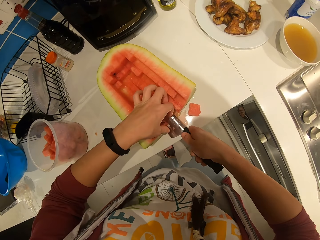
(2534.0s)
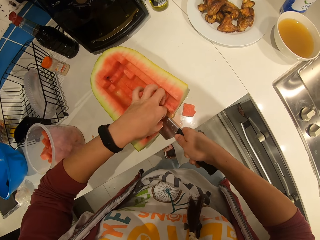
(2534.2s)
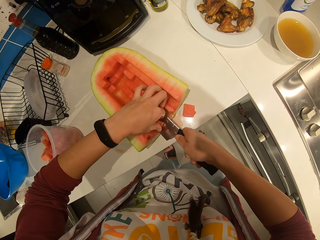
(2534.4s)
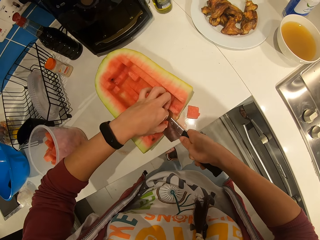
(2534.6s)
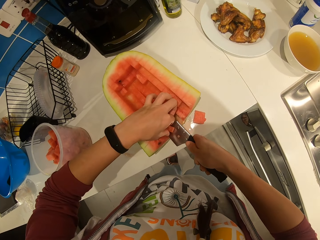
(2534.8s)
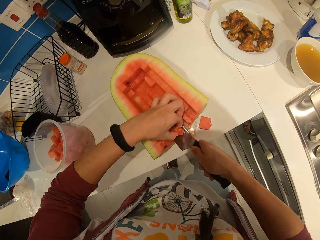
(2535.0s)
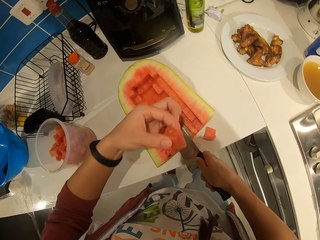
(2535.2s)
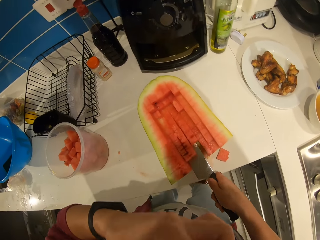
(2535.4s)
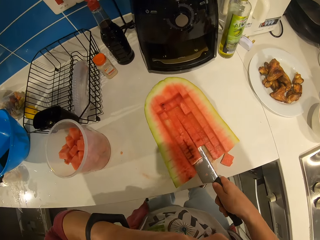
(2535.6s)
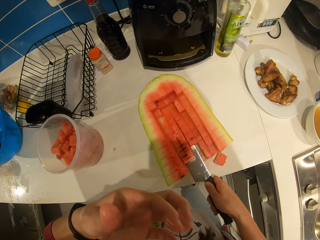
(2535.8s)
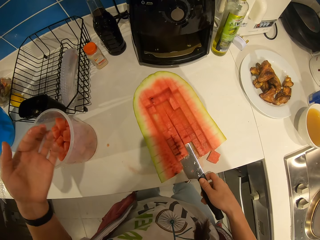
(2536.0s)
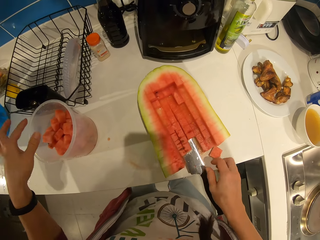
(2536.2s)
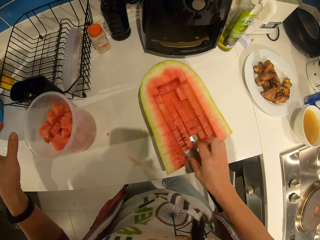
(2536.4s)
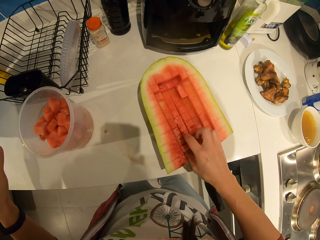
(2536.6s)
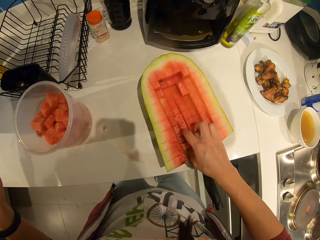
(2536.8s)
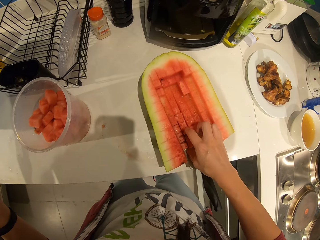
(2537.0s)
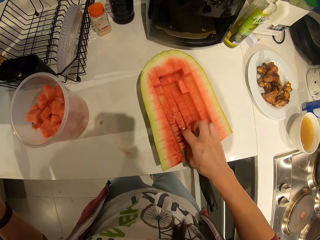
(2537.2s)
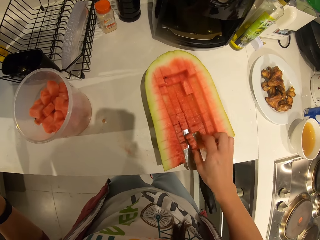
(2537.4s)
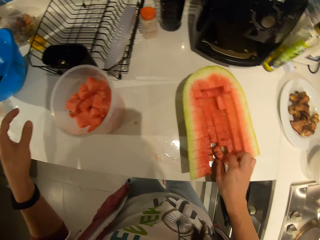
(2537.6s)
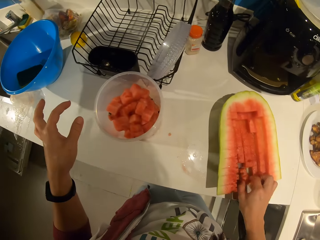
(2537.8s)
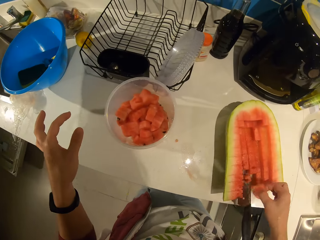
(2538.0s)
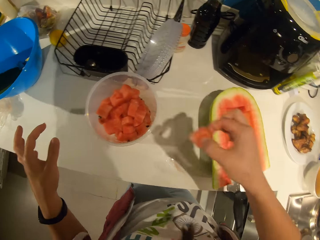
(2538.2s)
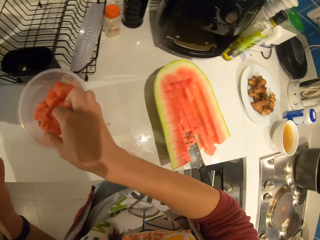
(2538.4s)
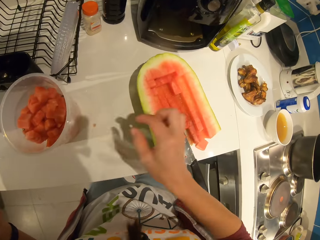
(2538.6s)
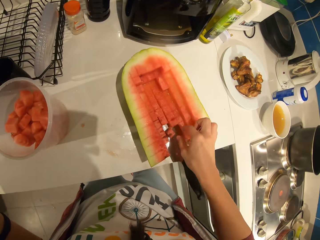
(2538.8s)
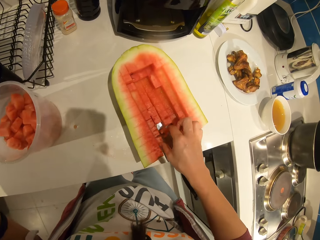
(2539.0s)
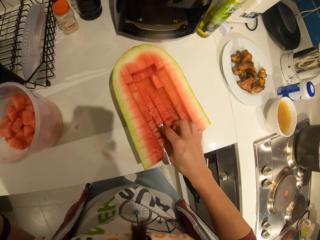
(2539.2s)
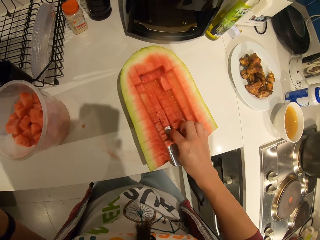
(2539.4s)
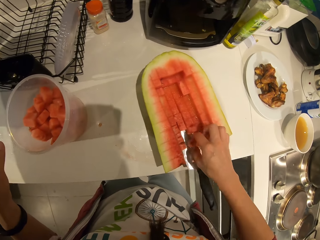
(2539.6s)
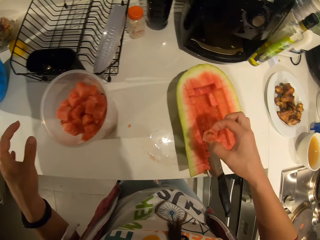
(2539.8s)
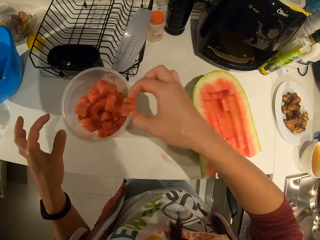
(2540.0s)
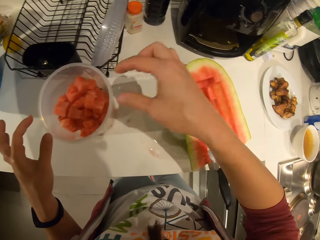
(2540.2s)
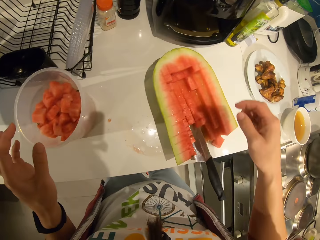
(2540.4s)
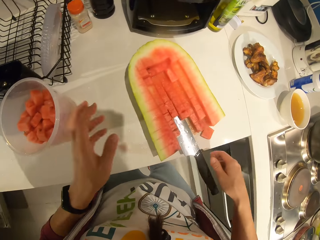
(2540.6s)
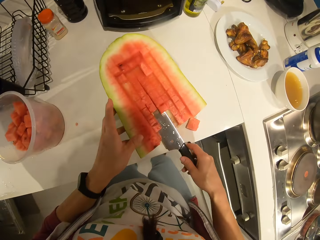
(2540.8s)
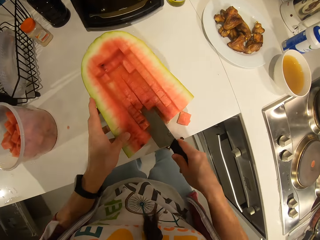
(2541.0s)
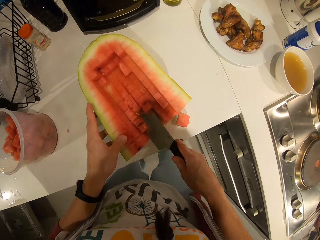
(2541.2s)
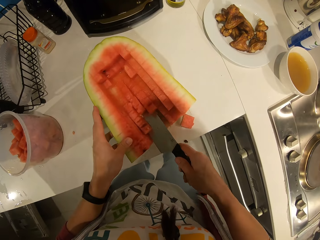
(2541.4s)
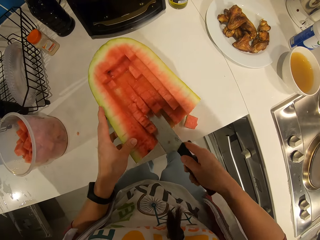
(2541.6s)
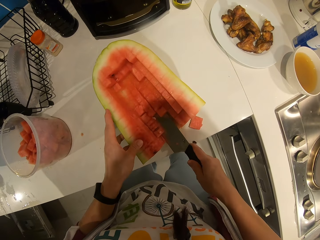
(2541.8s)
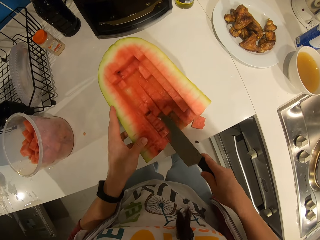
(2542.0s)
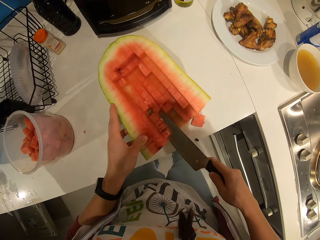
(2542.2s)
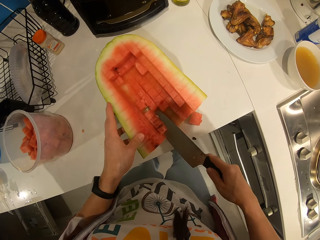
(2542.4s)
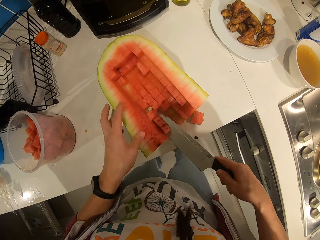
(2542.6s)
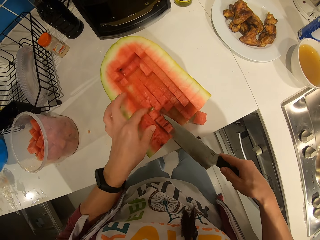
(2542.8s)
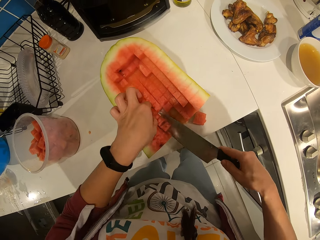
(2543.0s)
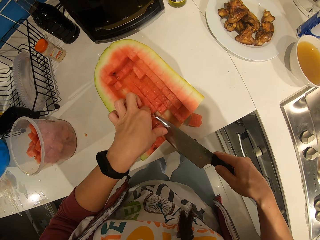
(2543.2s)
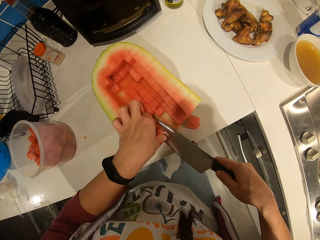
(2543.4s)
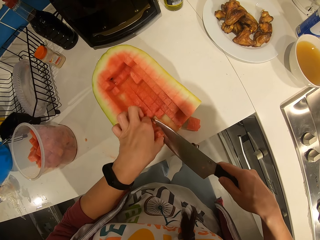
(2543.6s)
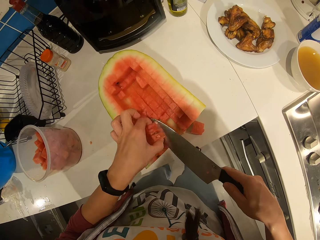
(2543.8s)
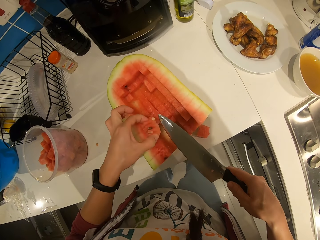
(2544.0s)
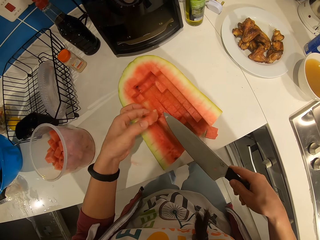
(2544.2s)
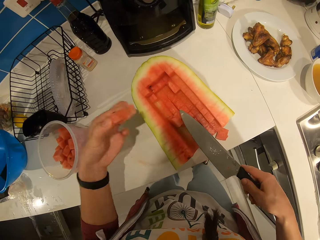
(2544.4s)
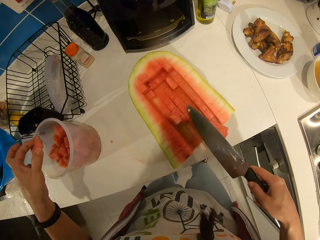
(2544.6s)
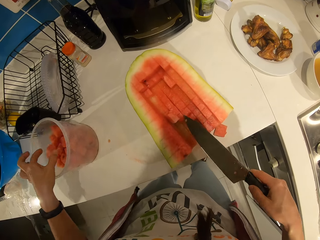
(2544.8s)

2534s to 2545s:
The camera wearer picks the piece of watermelon and eats the piece of watermelon. He picks the piece of watermelon and puts the piece of watermelon in the plastic container. He picks the piece of watermelon and puts the piece of watermelon in the plastic container. He holds the watermelon. He cuts through the watermelon with the knife. He drops the watermelon pieces in the container with his hand. He picks the pieces of watermelon.

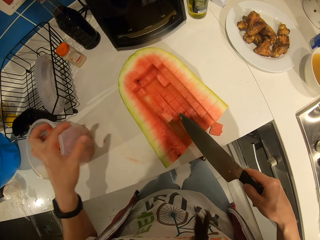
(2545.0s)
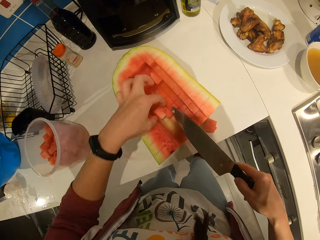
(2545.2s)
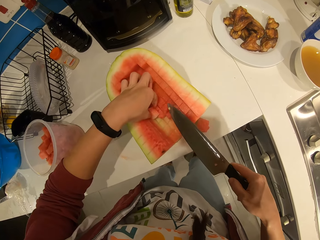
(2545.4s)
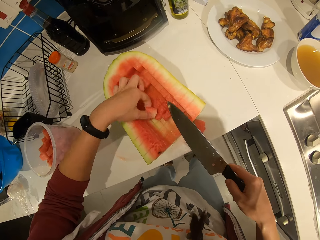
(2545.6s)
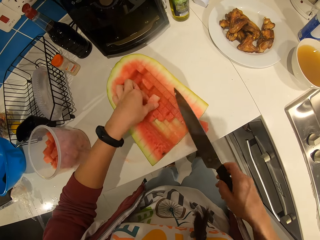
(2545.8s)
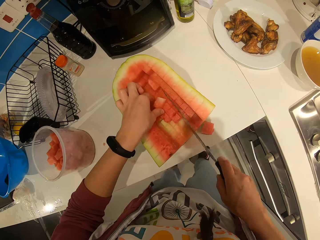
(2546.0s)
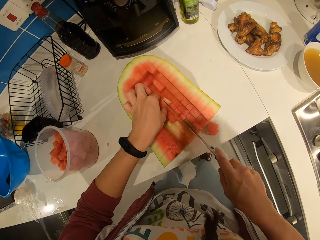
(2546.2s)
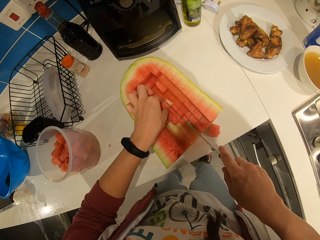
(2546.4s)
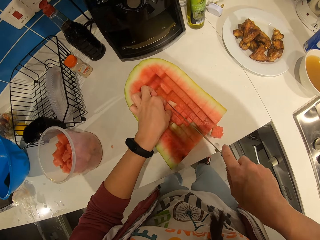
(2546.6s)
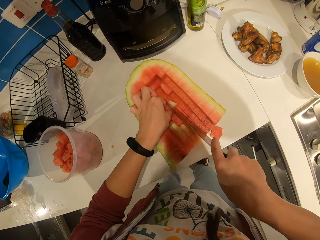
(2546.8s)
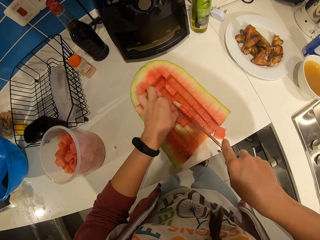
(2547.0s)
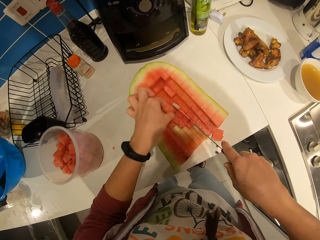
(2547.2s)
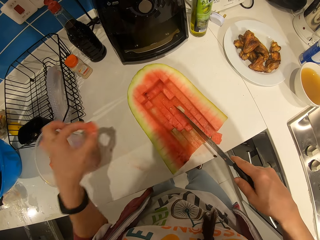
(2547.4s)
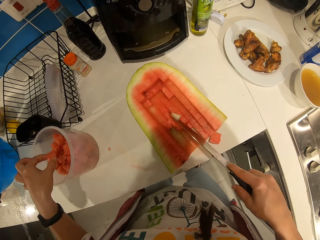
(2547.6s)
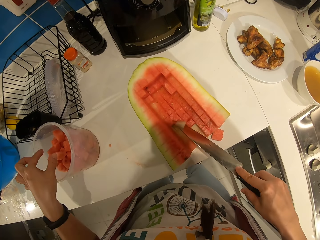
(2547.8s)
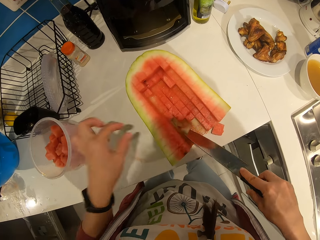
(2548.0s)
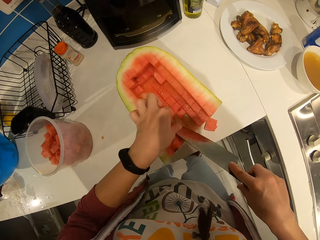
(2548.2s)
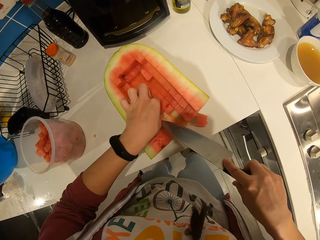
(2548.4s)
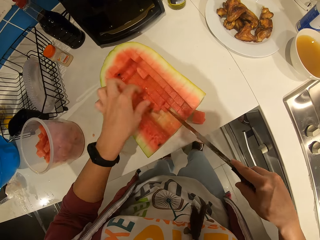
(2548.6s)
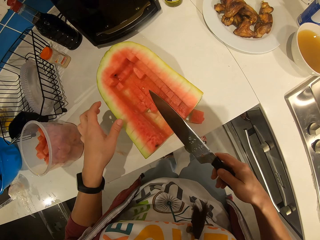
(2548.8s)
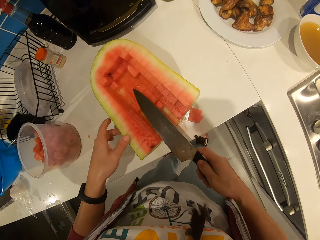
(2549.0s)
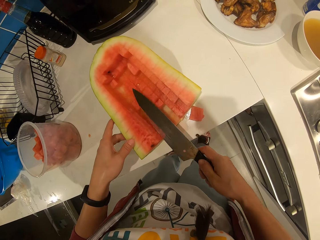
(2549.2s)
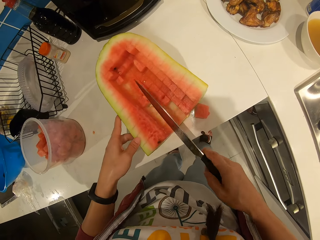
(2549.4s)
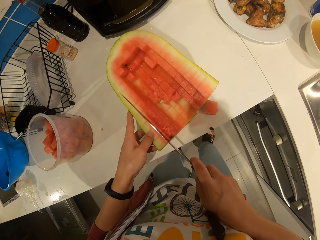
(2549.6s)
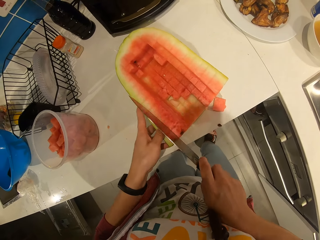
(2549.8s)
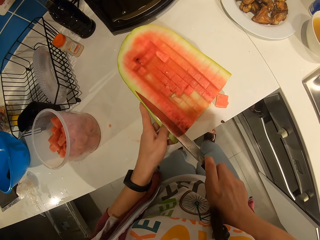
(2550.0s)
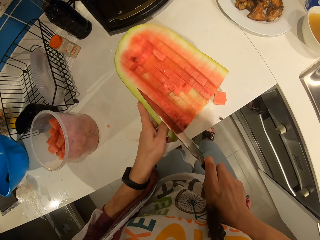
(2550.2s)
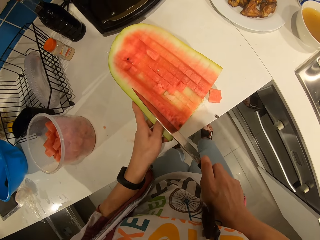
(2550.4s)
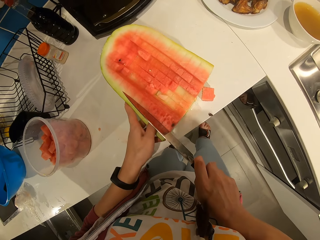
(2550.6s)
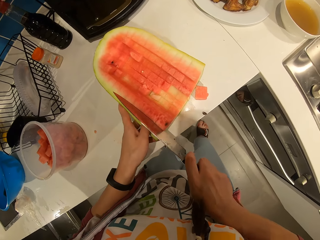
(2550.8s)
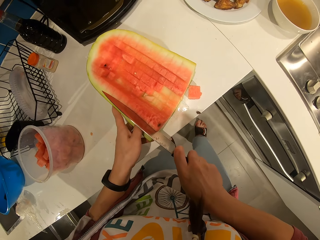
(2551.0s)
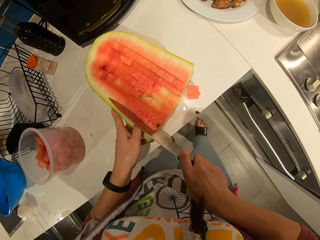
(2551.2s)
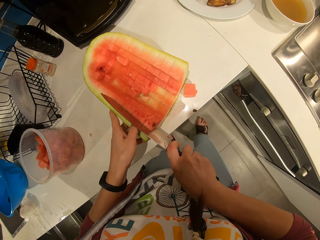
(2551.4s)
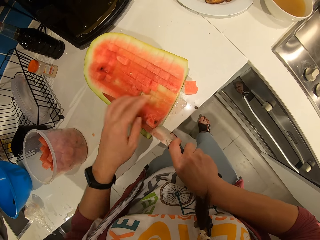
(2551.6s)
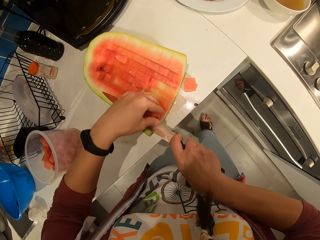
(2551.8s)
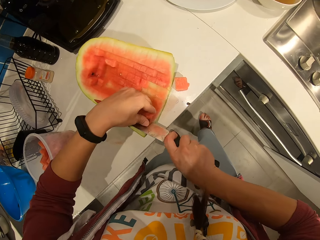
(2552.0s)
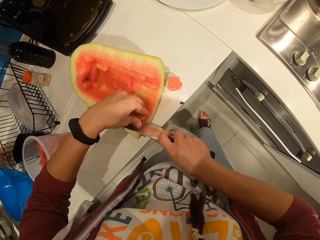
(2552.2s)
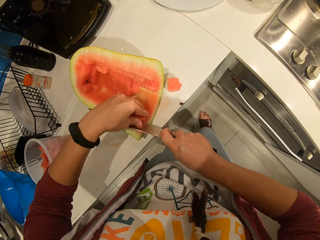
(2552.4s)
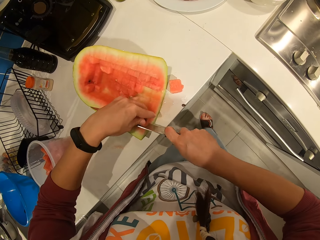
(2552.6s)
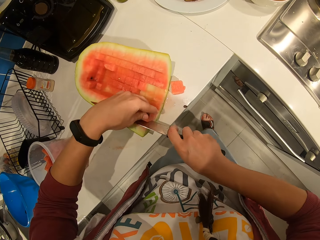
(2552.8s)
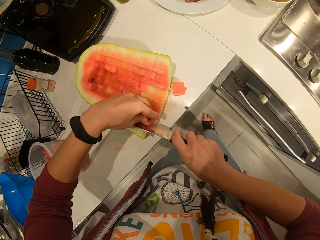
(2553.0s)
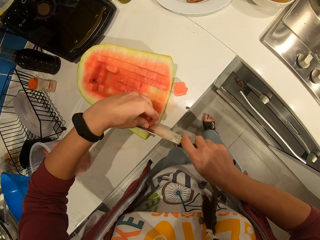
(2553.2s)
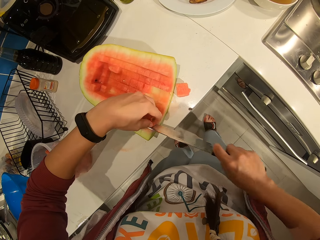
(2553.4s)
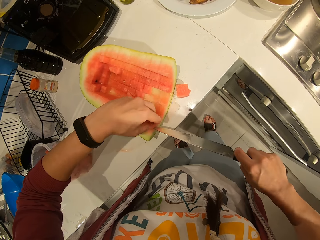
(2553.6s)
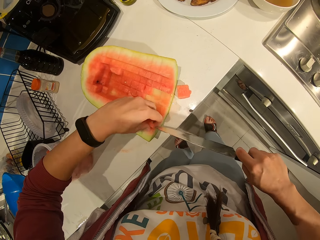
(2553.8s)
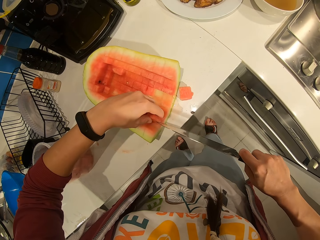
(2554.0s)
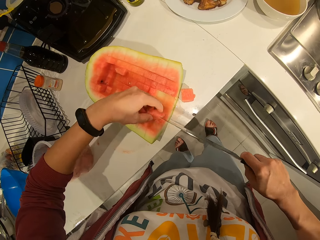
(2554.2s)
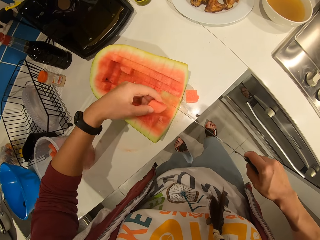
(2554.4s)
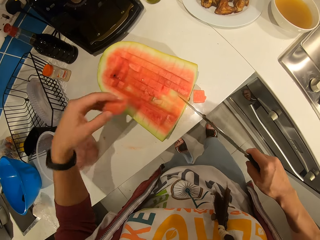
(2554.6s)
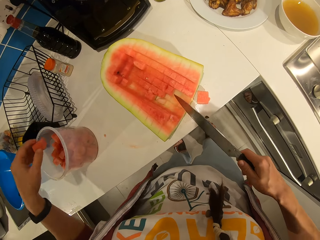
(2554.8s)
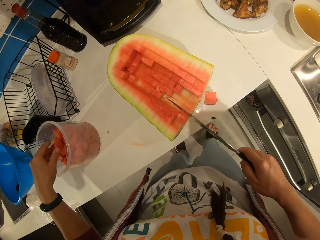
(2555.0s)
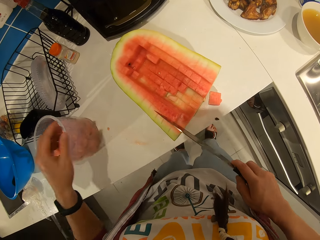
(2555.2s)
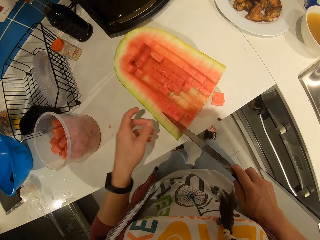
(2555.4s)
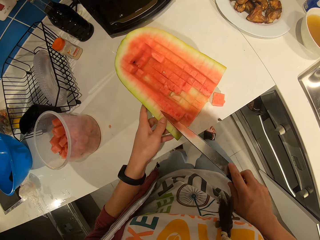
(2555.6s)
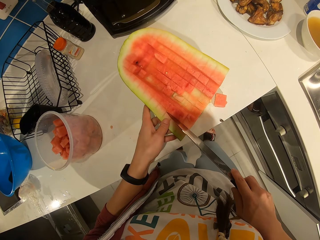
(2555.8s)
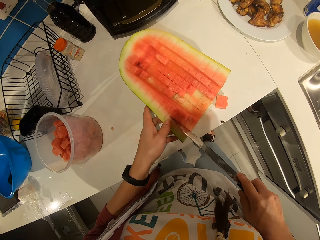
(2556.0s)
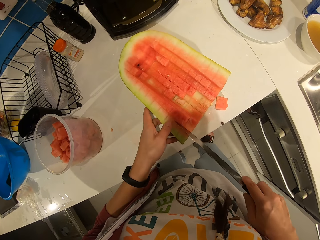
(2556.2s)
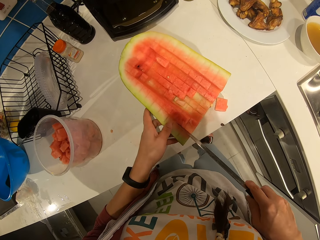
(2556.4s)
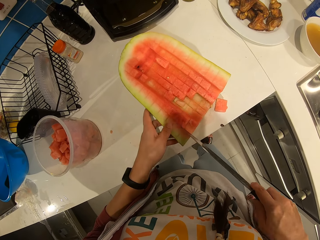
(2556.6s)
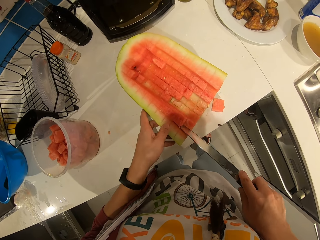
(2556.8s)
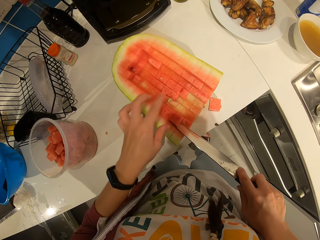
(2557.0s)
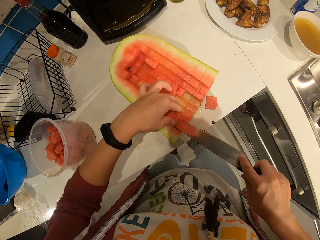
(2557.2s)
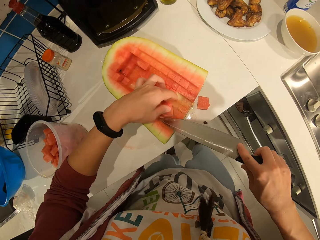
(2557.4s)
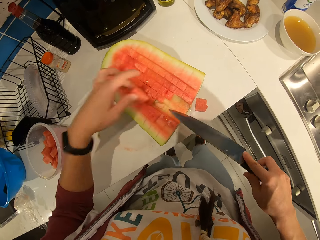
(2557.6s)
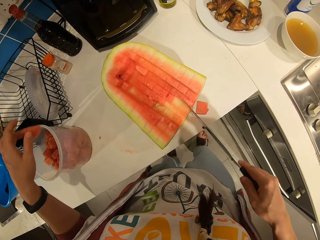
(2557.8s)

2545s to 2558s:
The camera wearer cuts a watermelon piece with the knife. He picks the piece of watermelon and puts the piece of watermelon in the plastic container with his hand. He cuts through the watermelon with the knife. He picks the piece of watermelon and puts the piece of watermelon in the plastic container with his hand. He cuts the watermelon.
